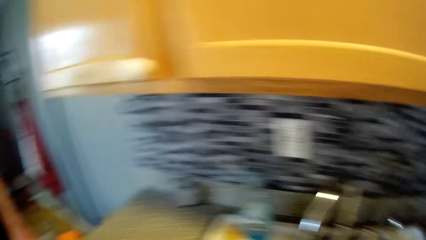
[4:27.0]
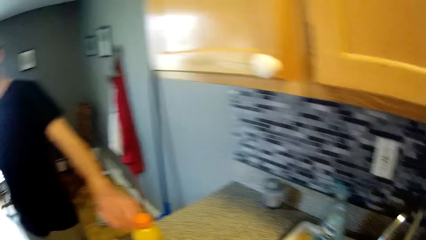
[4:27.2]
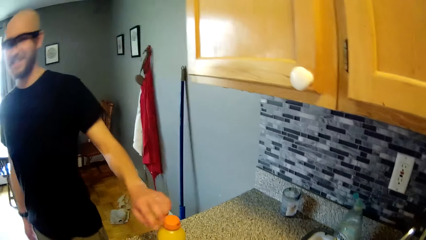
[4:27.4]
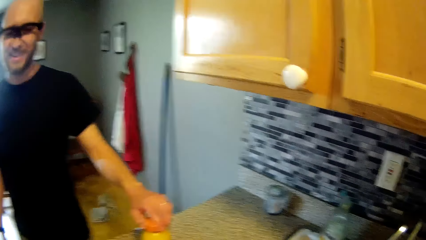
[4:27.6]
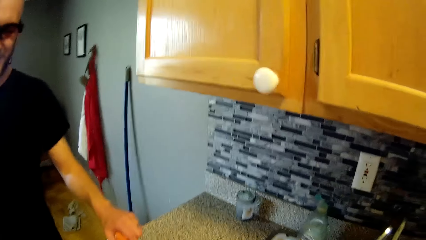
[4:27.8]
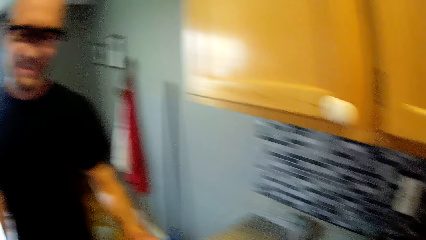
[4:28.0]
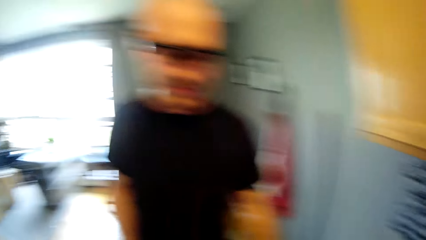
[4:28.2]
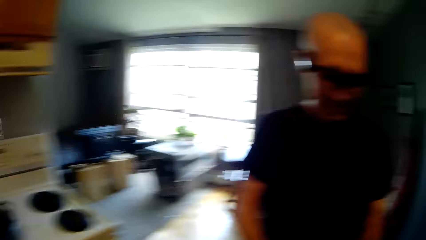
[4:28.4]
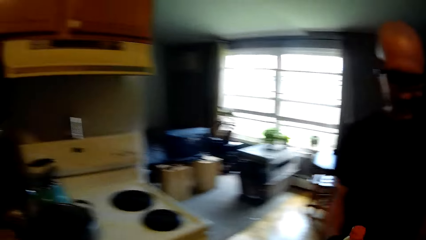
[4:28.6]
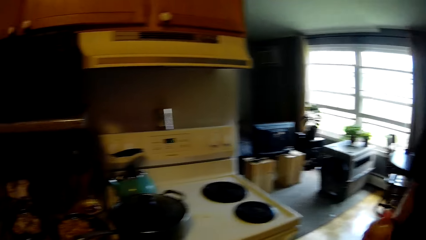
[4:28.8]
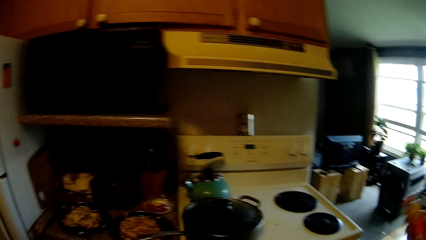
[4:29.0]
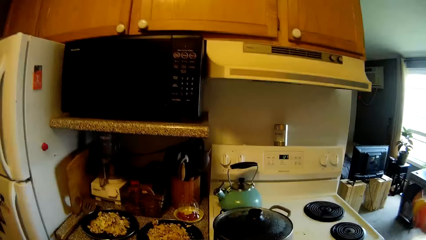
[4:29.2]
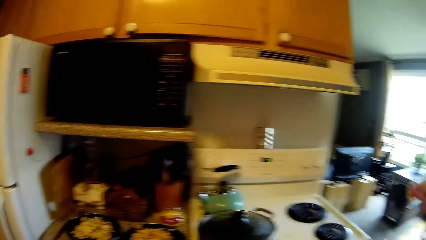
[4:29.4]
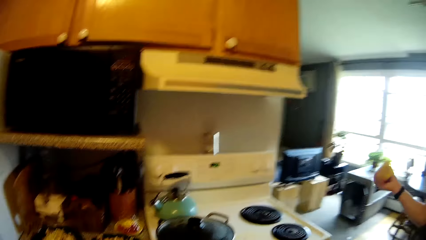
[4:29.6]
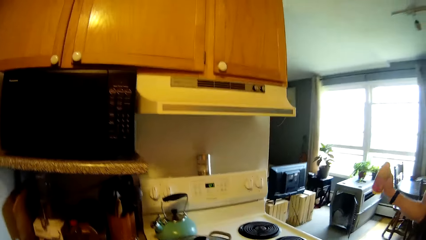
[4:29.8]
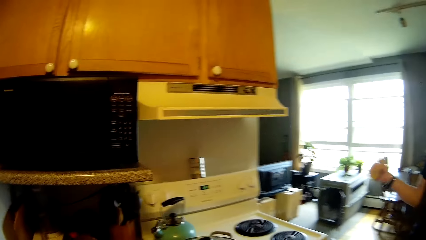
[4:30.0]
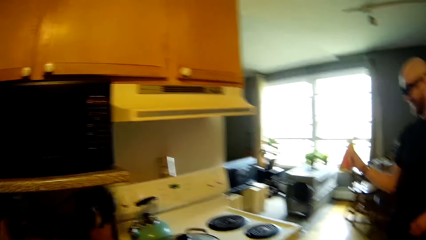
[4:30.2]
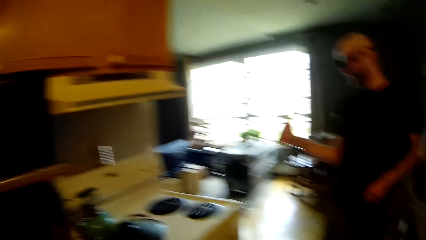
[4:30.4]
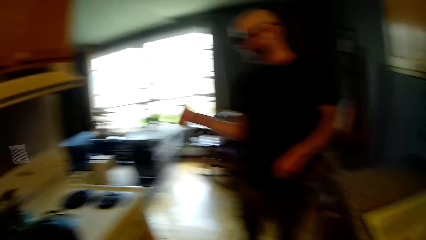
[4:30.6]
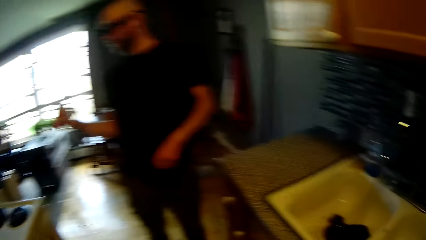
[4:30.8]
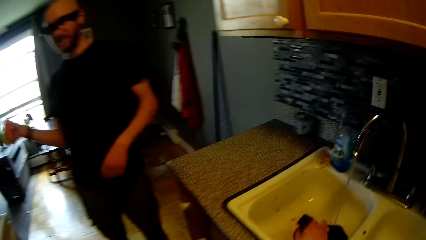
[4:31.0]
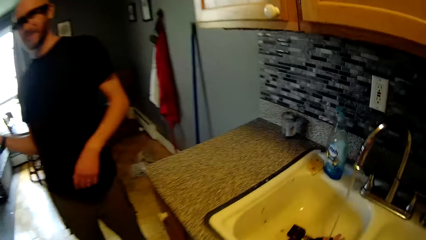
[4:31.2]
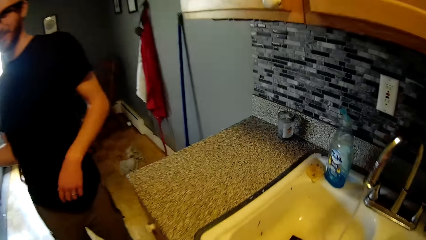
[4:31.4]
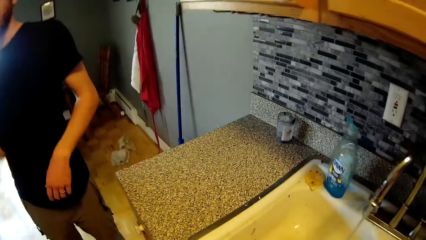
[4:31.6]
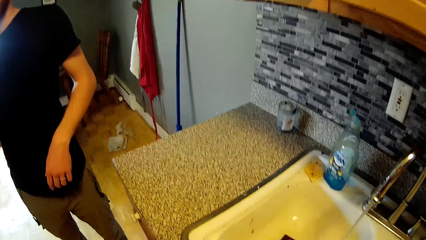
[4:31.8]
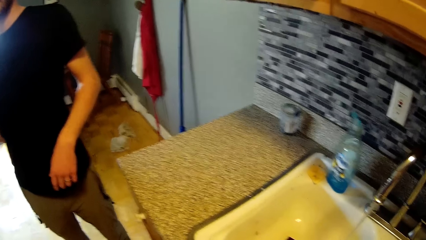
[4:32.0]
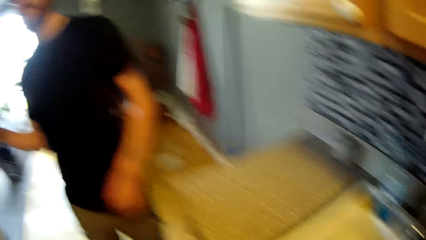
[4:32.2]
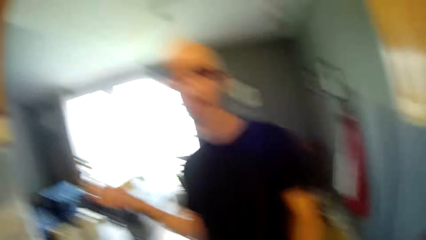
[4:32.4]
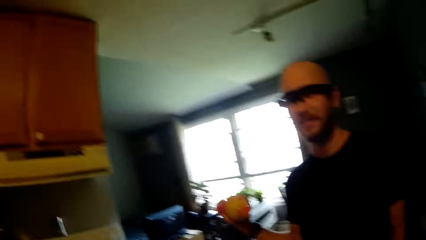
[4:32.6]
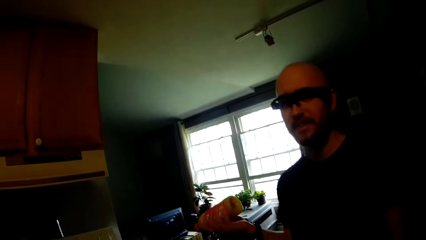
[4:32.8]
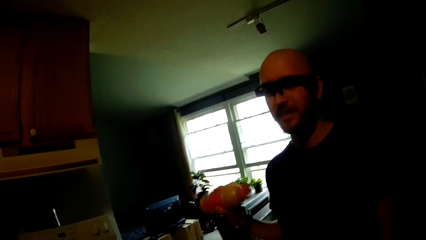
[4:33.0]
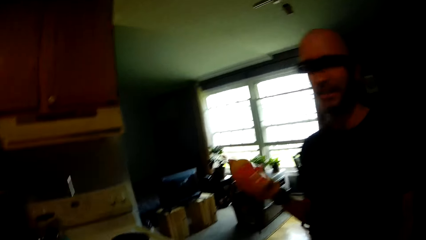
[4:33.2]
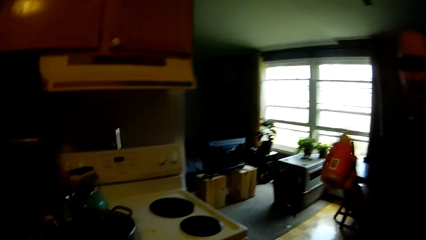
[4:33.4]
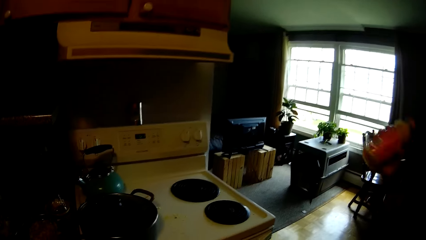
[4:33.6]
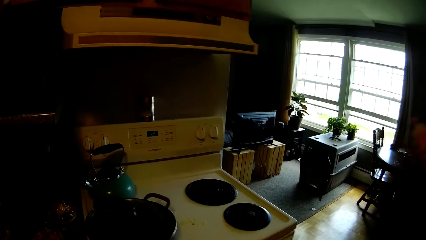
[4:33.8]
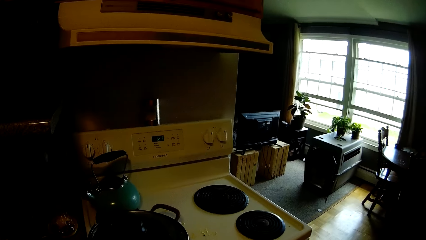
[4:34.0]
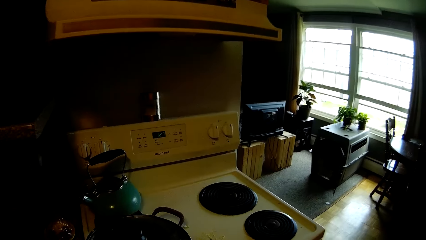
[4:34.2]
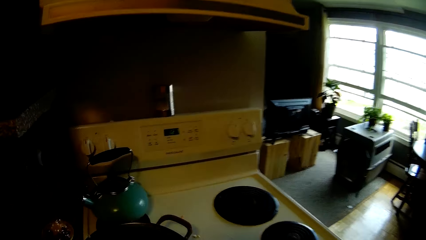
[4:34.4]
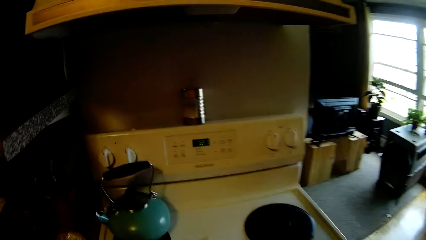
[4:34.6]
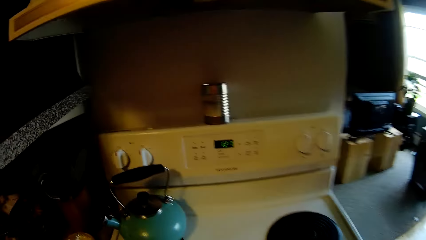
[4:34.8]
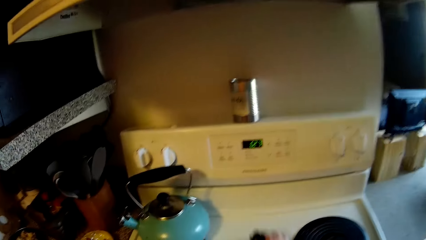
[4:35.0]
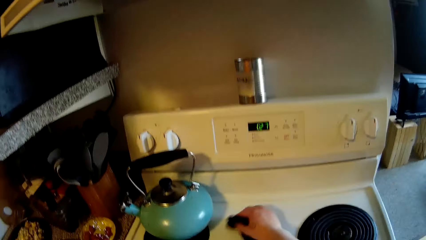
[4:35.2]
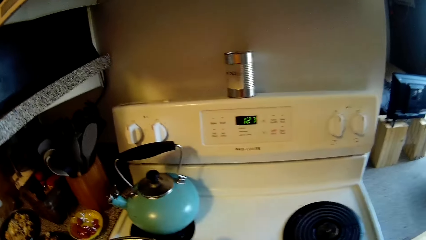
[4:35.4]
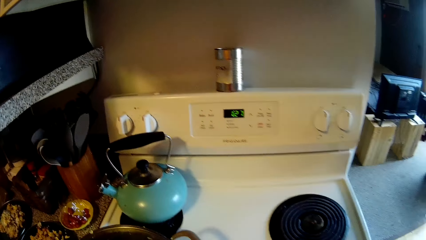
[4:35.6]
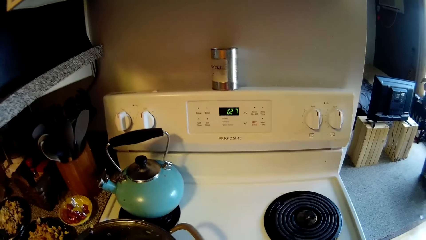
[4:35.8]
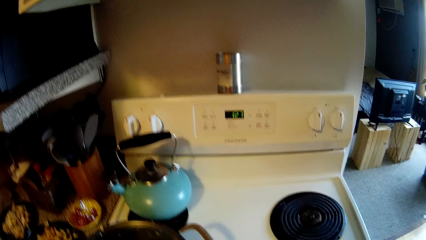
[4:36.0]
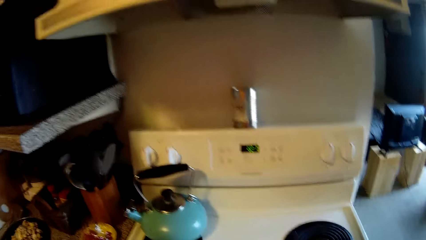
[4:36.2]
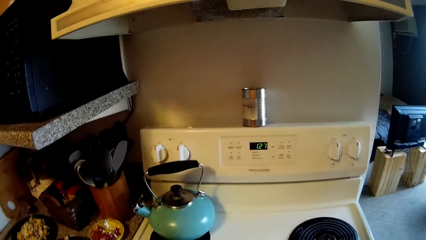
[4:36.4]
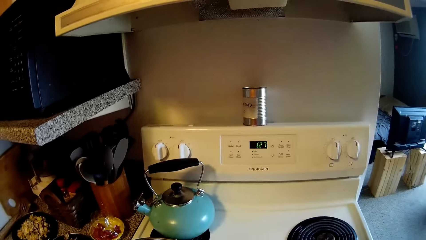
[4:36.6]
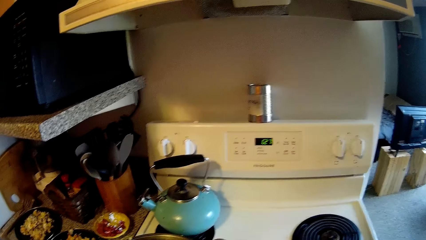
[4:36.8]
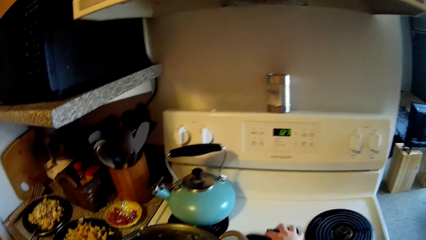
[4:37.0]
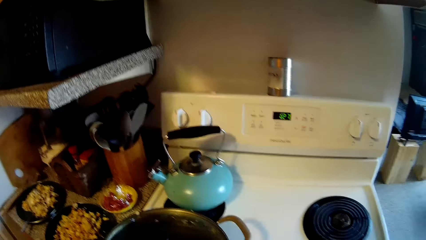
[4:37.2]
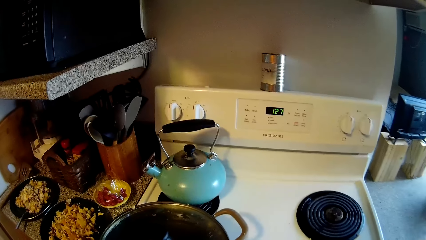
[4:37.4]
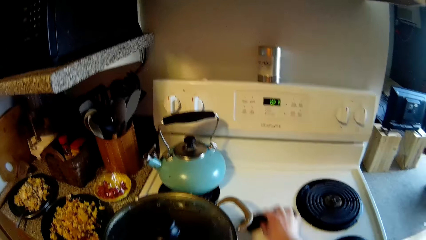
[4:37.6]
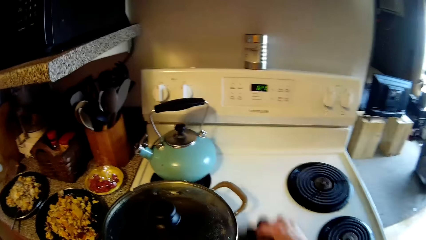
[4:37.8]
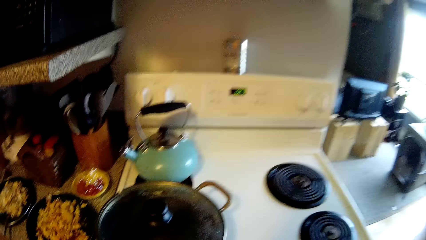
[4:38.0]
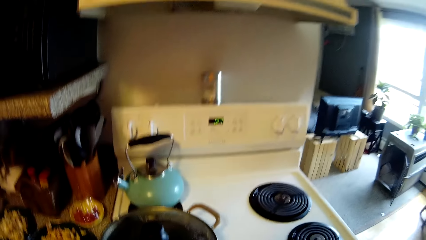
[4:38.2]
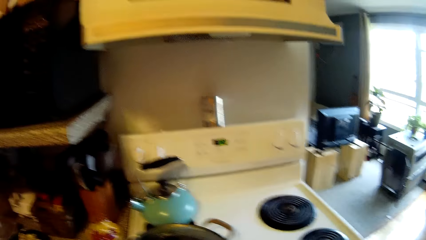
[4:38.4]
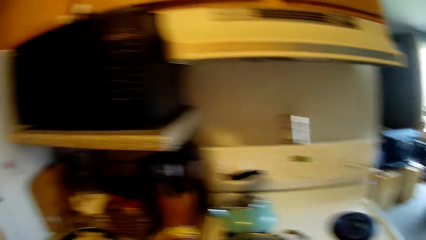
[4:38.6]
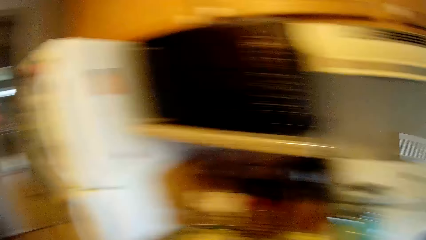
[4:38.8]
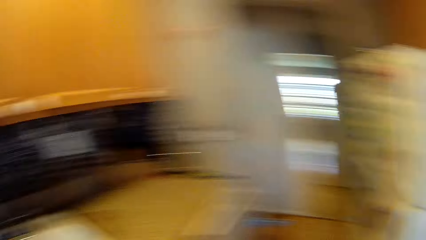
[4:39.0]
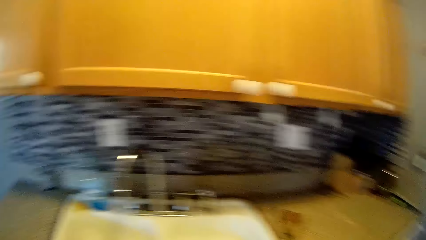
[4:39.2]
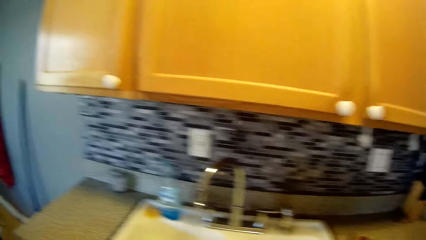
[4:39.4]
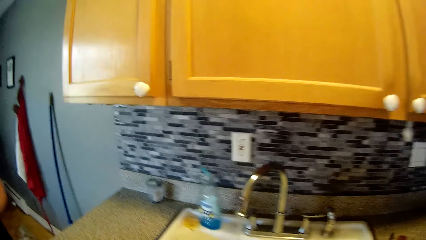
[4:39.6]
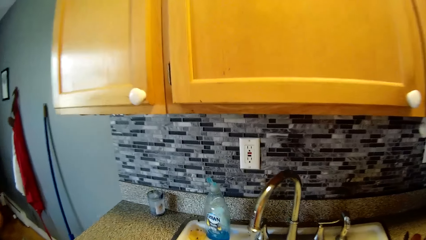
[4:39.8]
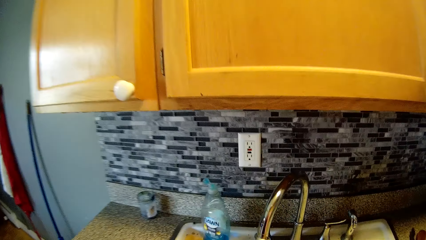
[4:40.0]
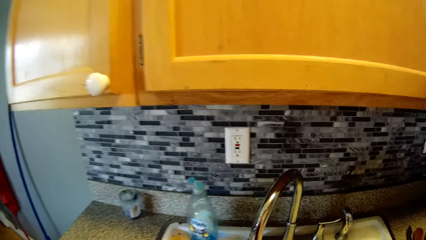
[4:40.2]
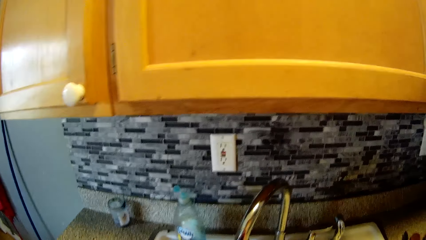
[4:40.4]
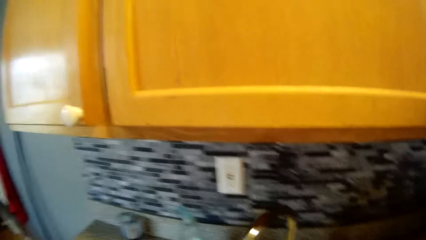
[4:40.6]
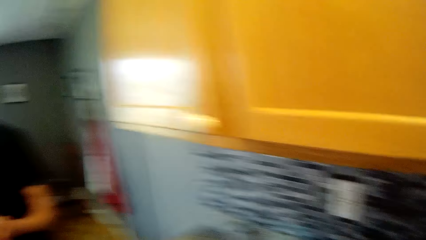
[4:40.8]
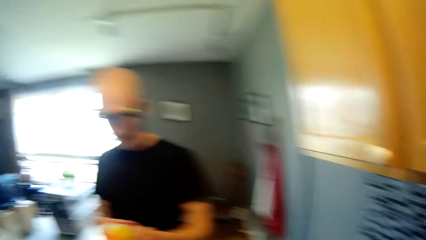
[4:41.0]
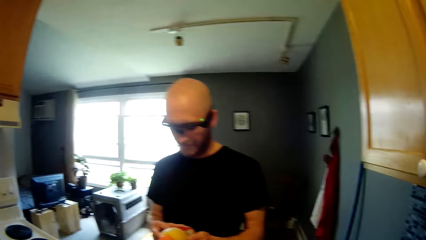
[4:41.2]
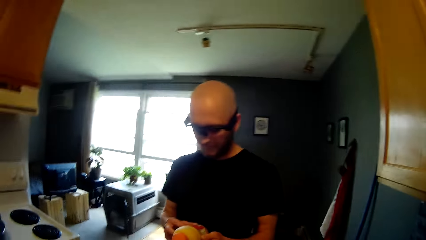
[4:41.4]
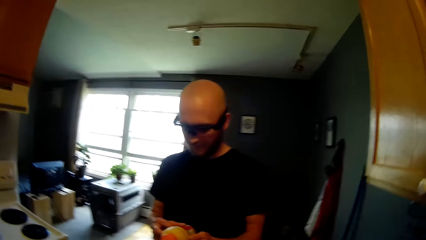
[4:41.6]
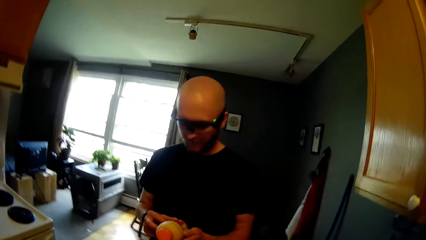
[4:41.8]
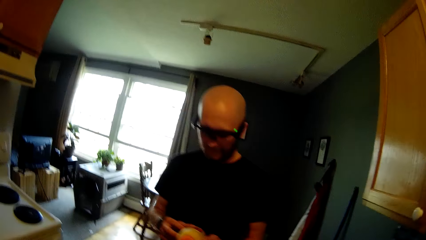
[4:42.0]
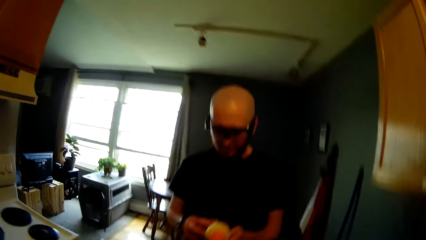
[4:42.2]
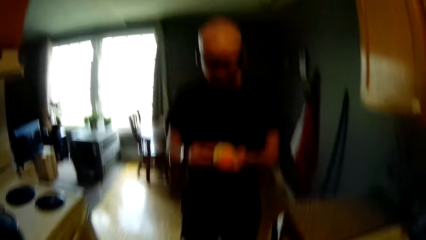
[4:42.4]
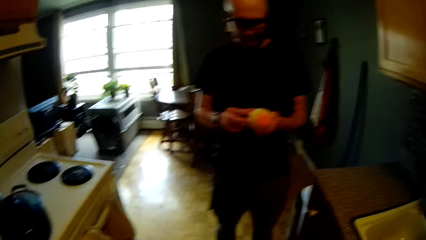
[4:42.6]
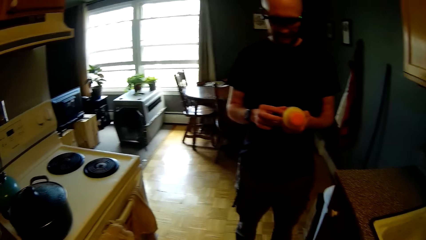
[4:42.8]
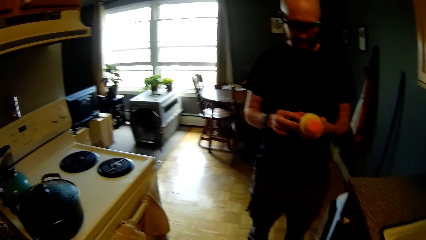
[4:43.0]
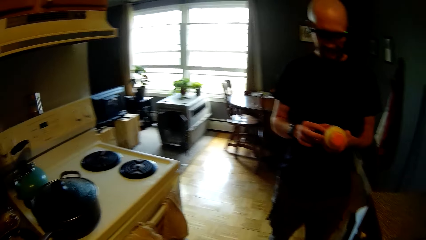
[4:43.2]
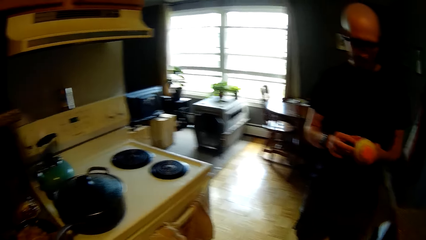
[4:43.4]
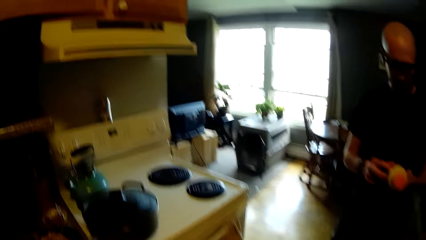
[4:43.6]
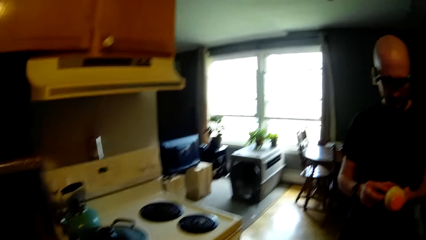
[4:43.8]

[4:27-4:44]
The man picks up a bottle of juice from the countertop with his left hand. The man shakes the bottle of juice with his right hand. The camera wearer cleans the gas cooker with a towel in her right hand. She stands near the sink. The man holds the bottle of juice with both hands.
